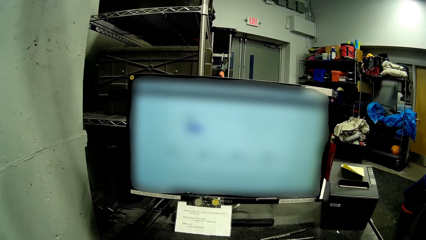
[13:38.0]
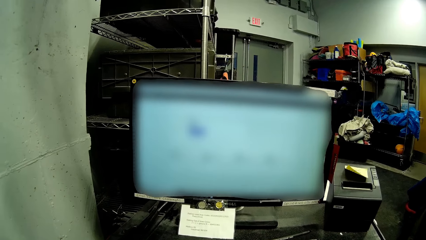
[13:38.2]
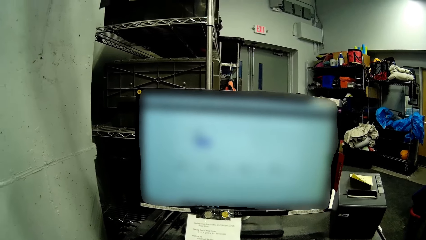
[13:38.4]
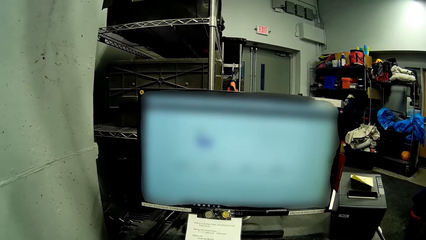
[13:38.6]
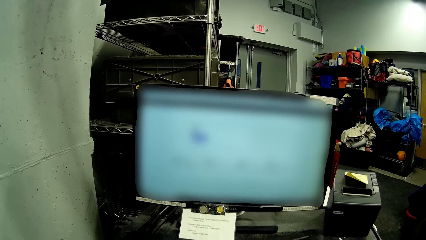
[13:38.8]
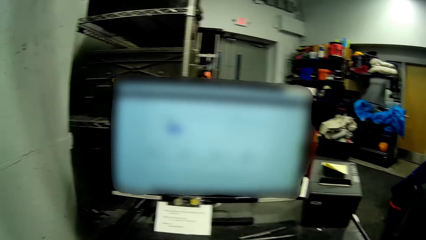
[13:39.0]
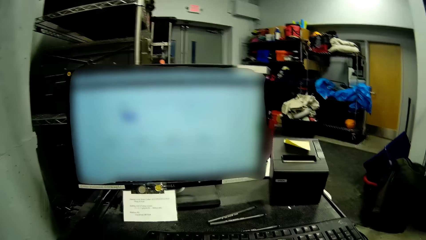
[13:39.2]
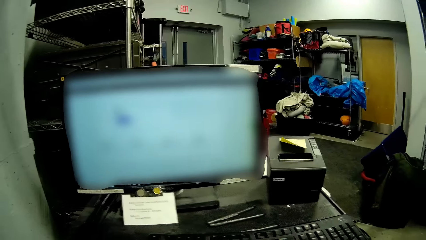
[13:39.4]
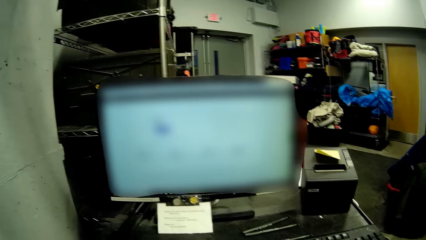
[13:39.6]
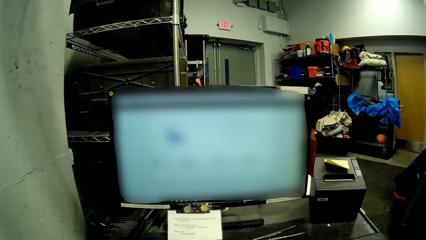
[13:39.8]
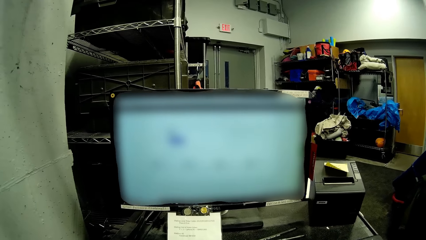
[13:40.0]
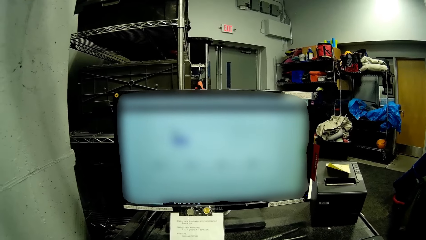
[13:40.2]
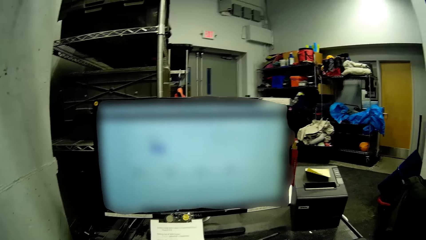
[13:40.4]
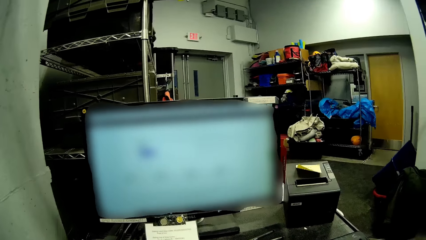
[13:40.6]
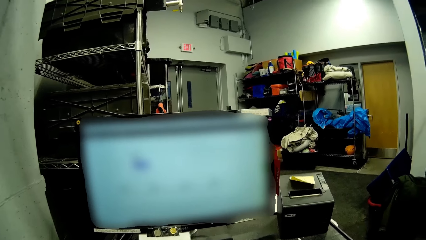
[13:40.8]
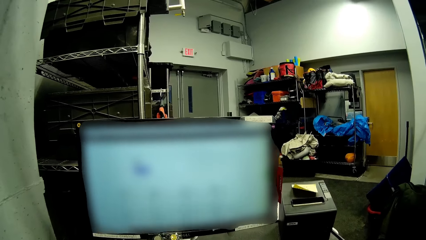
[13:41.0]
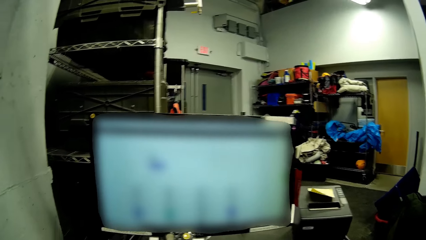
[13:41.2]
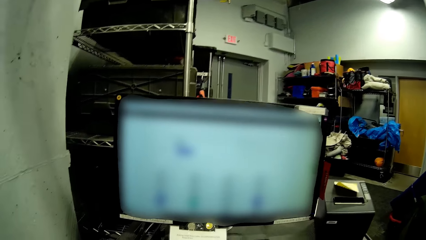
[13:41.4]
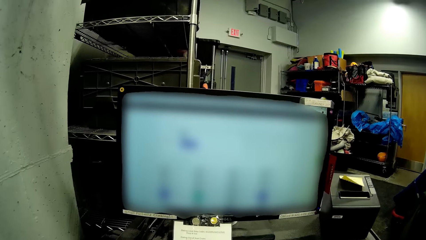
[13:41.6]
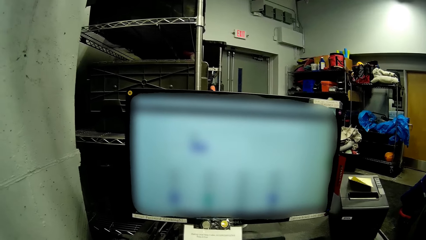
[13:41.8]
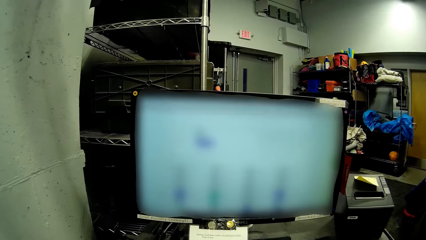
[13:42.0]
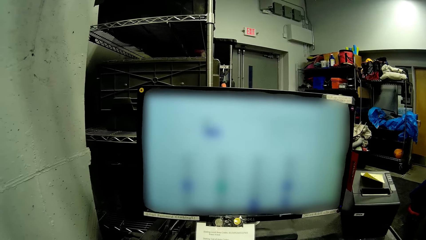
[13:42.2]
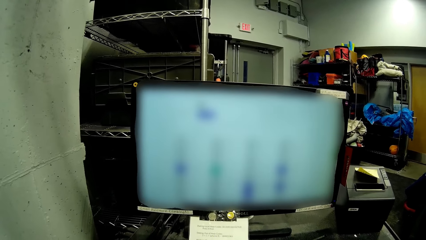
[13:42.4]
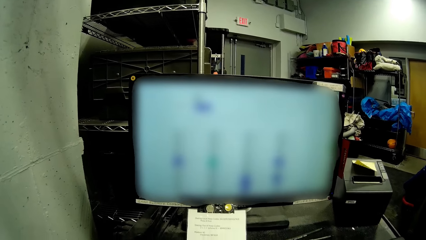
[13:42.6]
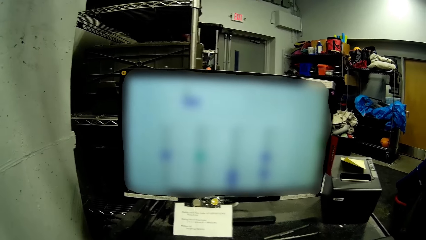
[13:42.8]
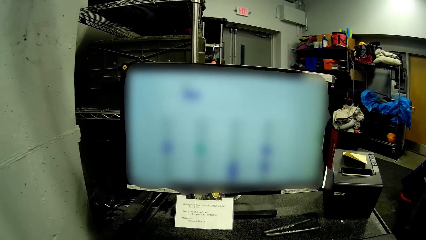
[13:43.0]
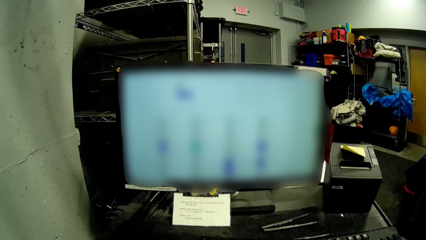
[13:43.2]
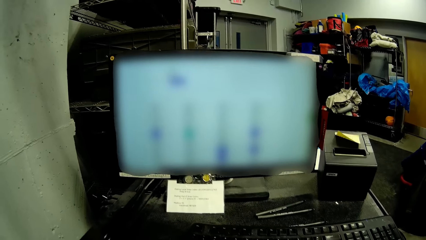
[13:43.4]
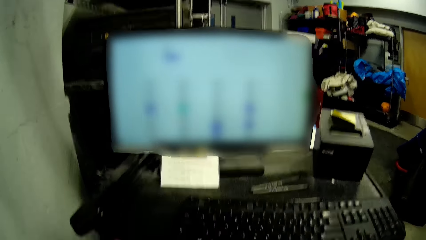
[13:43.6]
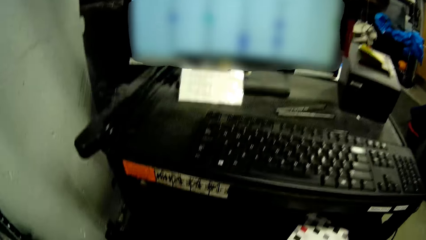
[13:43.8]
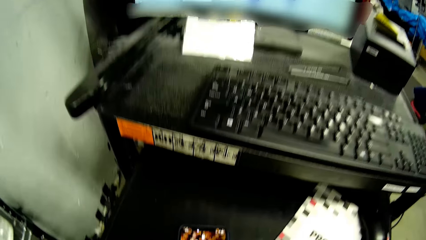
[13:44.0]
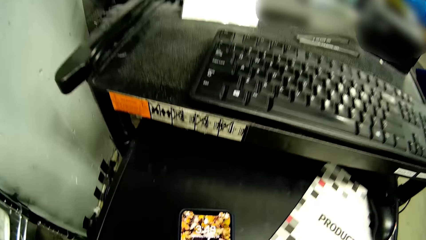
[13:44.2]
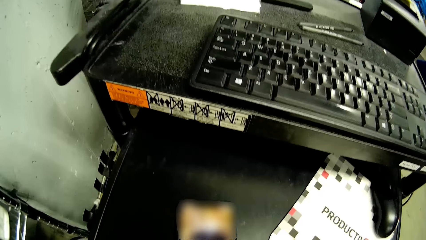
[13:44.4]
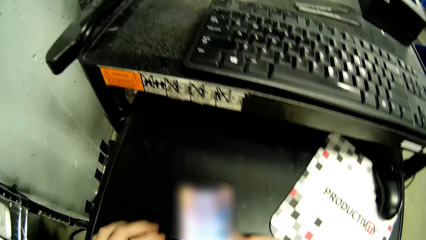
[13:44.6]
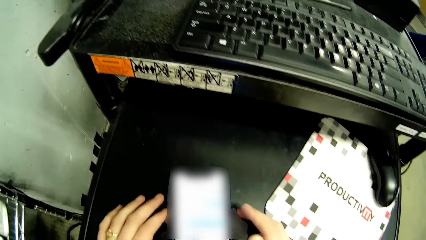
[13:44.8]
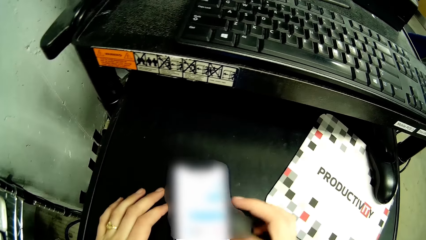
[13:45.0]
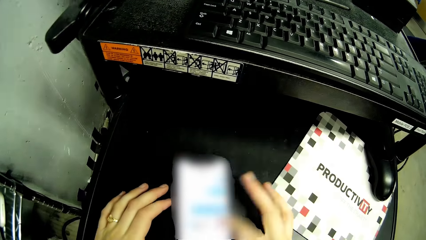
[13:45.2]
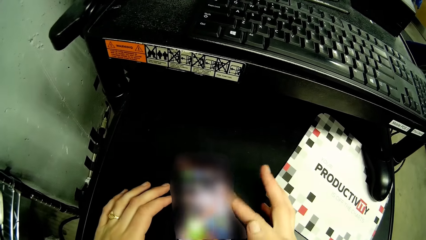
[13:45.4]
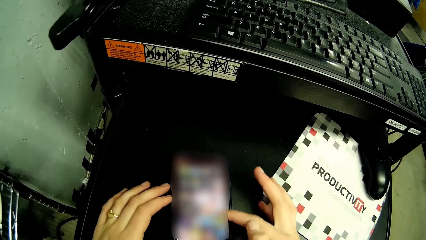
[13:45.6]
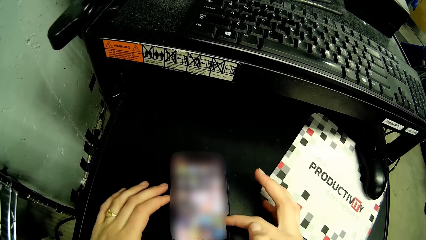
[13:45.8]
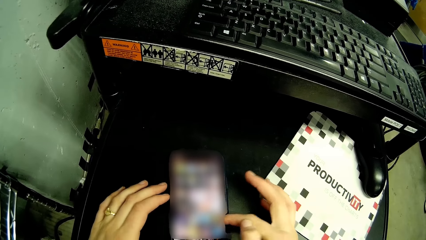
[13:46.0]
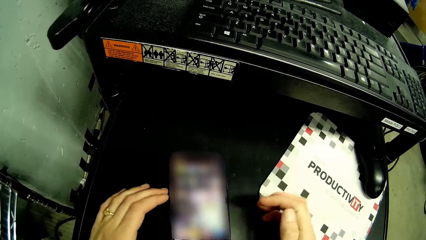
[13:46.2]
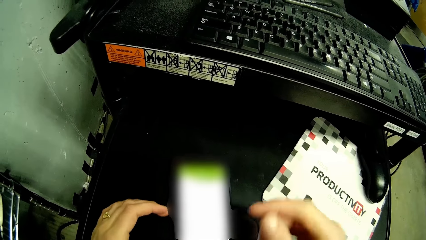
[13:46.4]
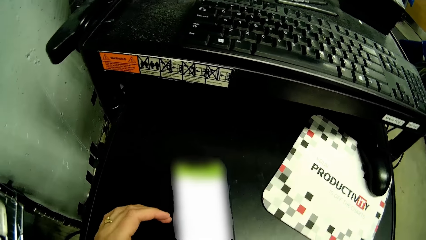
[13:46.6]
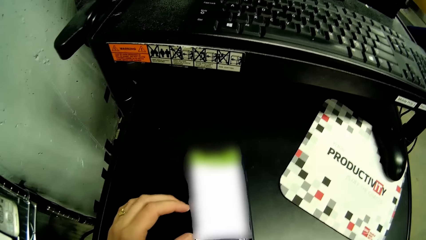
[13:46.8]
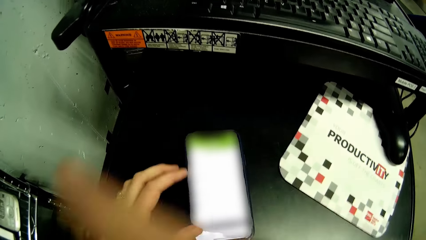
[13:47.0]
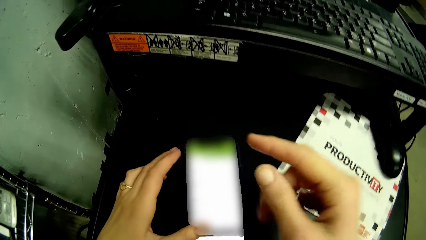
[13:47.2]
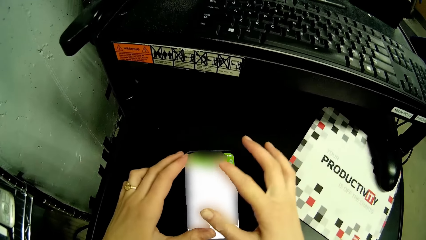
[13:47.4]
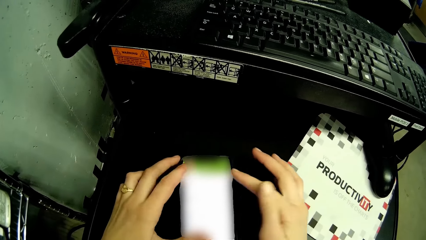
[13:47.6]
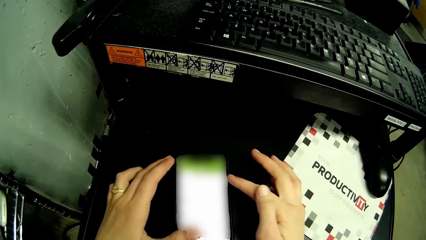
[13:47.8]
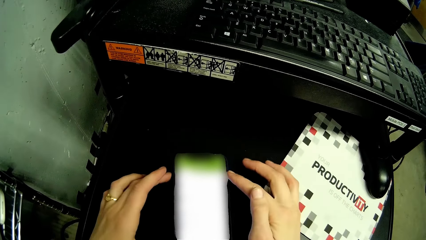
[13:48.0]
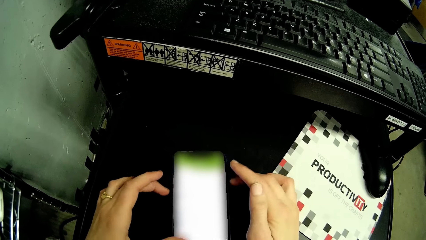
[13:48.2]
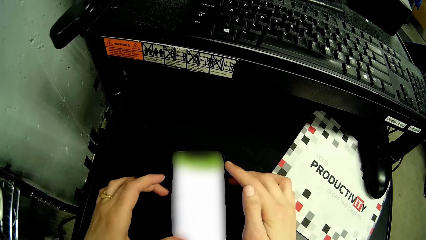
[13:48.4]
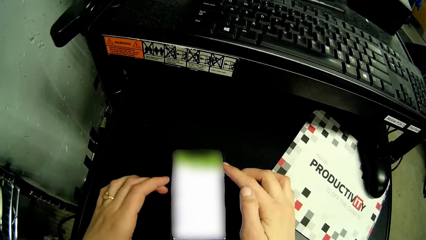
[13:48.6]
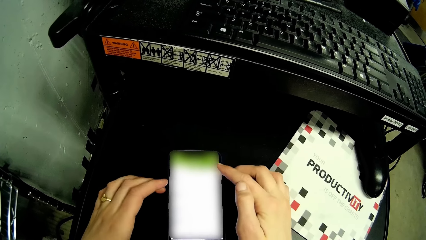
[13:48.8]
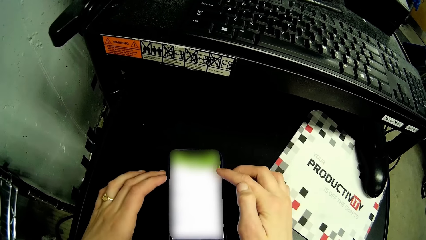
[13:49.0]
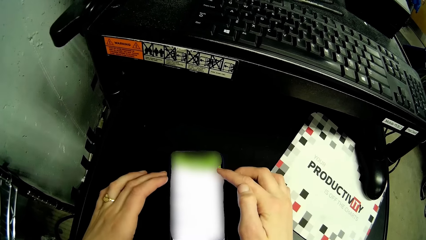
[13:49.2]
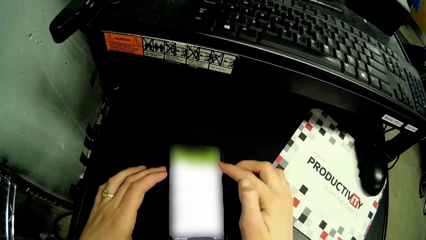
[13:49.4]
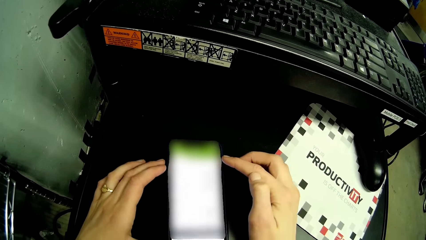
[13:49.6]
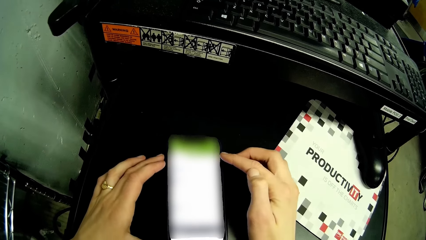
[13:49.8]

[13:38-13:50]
The camera wearer types on the keyboard with her hands. She scrolls the phone.

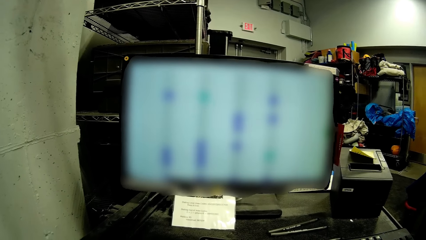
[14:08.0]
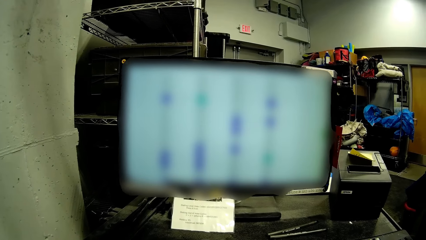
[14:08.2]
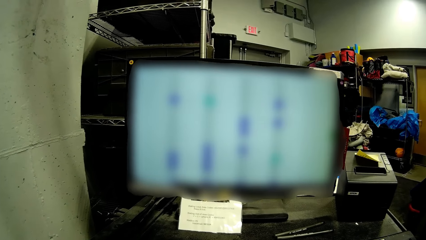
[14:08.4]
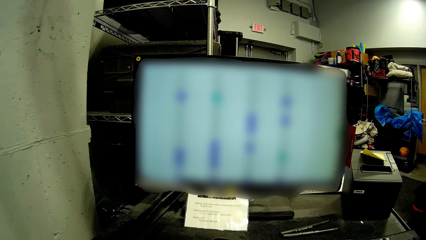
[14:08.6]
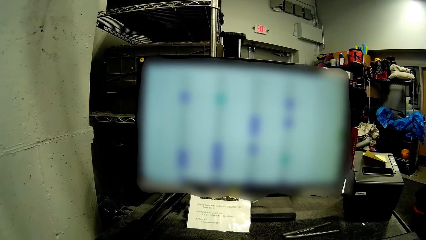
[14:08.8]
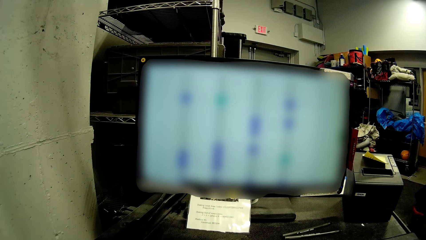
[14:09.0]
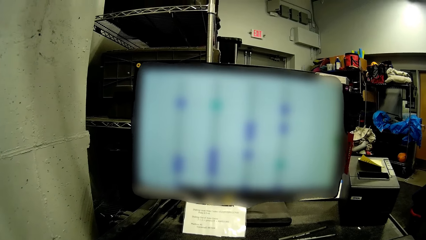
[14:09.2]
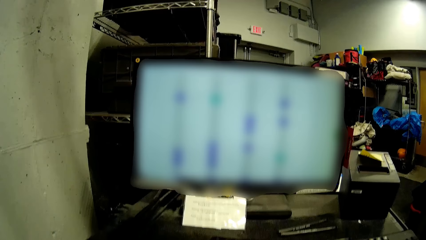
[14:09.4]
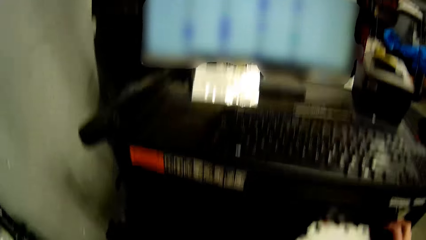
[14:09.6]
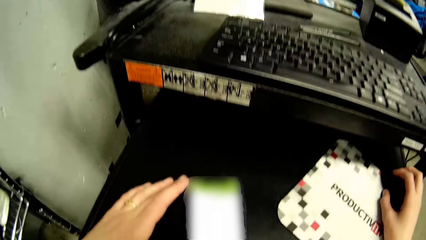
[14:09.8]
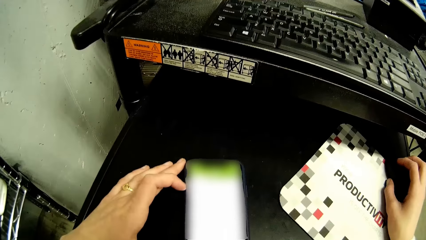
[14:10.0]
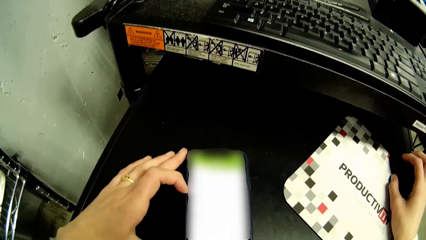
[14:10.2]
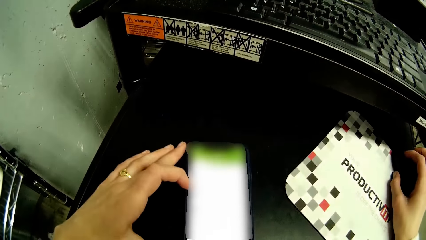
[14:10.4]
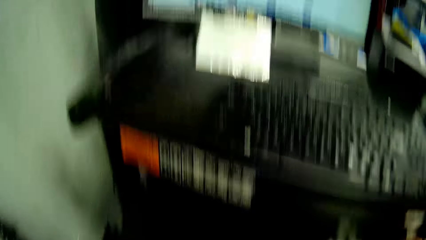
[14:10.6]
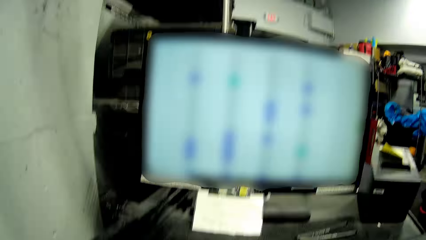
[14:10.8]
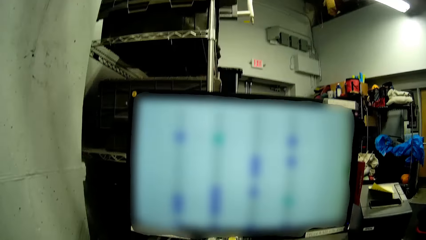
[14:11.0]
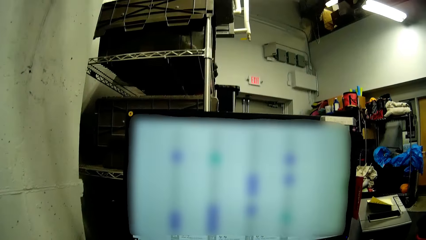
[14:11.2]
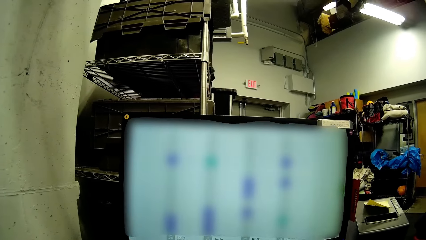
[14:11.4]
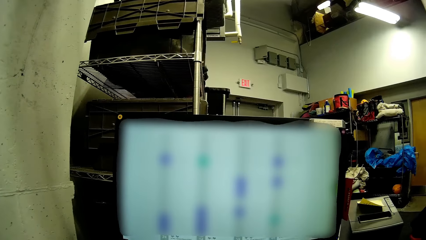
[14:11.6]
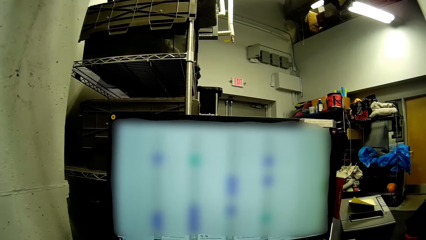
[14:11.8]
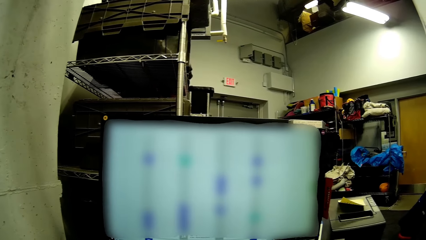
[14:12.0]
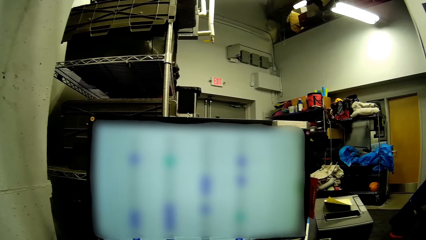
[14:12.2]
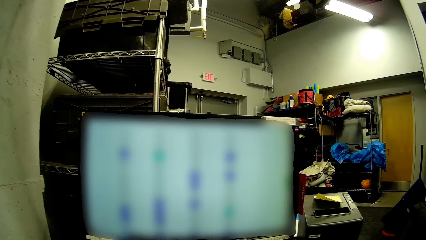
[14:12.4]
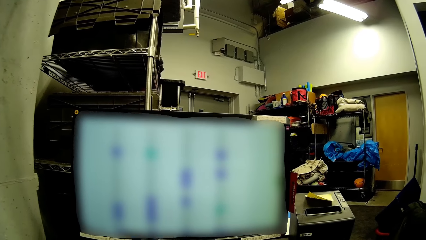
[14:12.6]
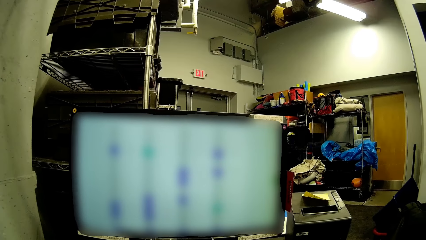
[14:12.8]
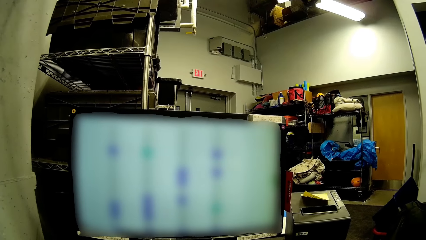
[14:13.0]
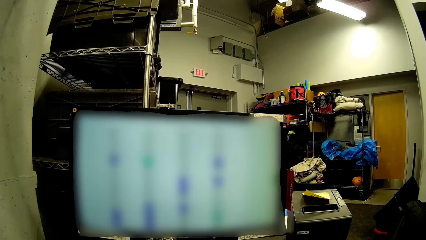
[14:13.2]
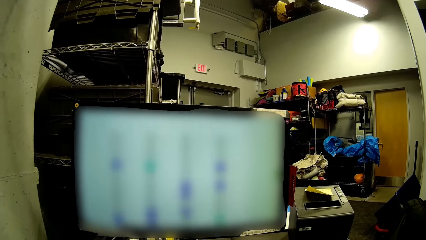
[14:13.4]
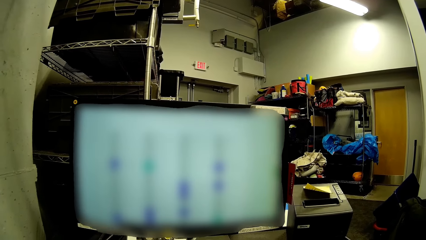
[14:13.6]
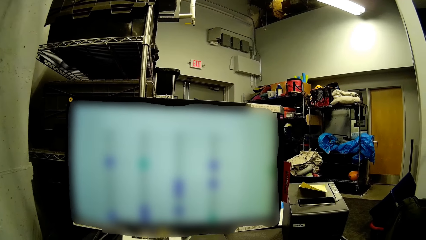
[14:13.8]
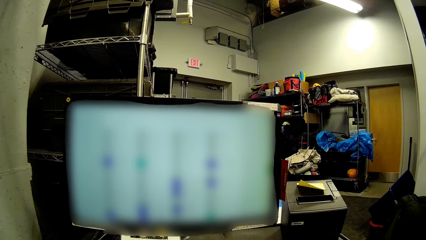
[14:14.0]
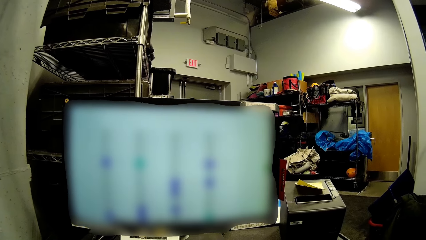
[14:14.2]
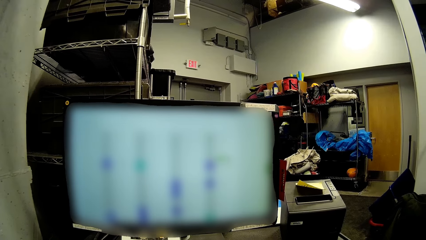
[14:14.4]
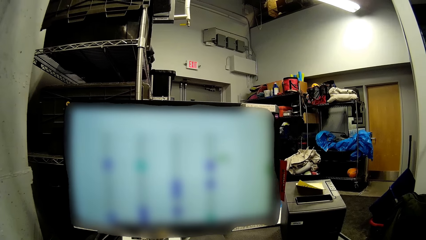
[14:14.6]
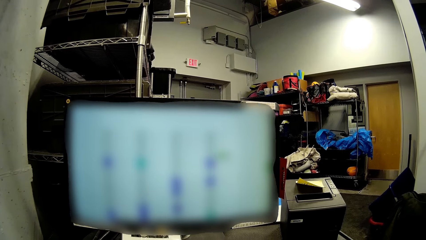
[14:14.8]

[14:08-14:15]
The camera wearer operates the phone on the black shelf with her left hand. She operates the mouse on the black shelf with her right hand.
